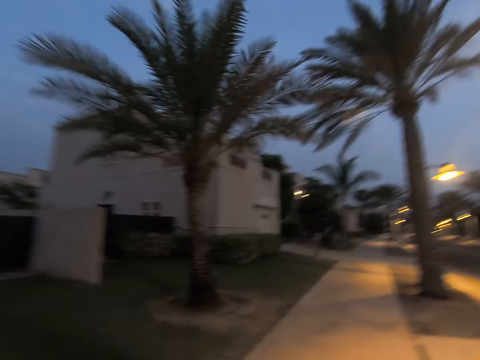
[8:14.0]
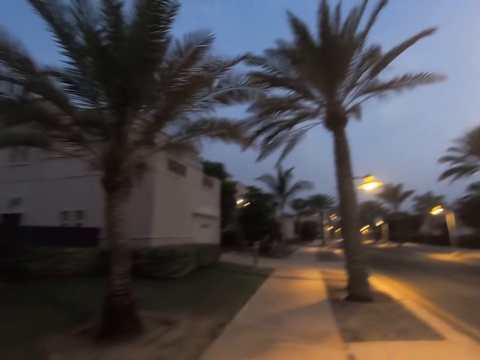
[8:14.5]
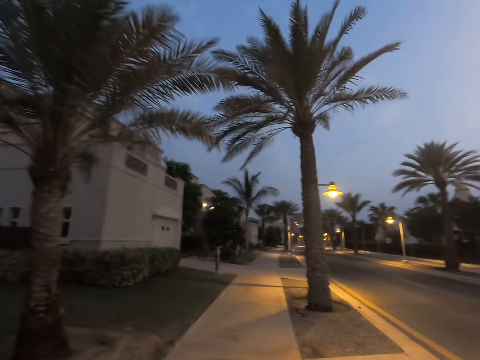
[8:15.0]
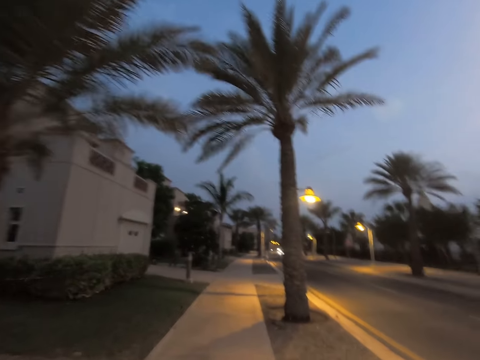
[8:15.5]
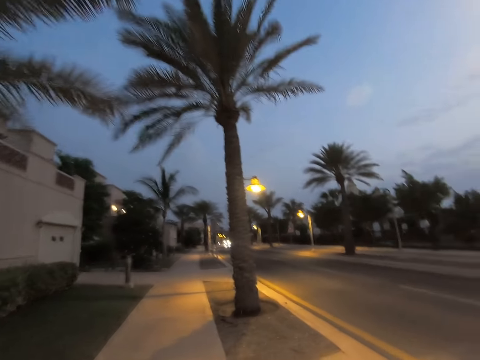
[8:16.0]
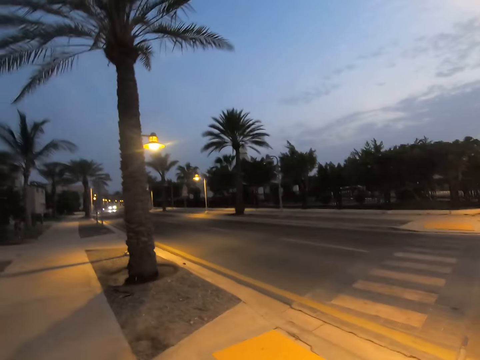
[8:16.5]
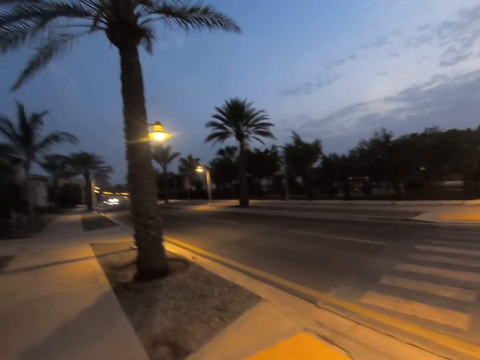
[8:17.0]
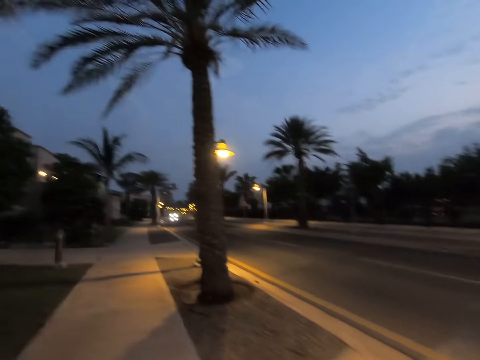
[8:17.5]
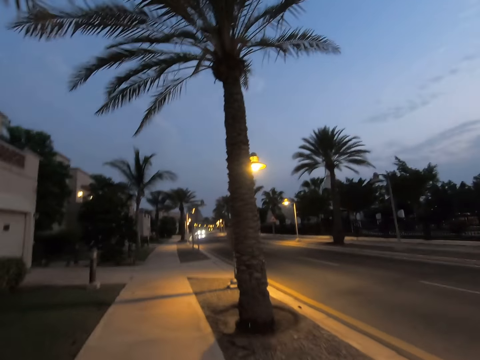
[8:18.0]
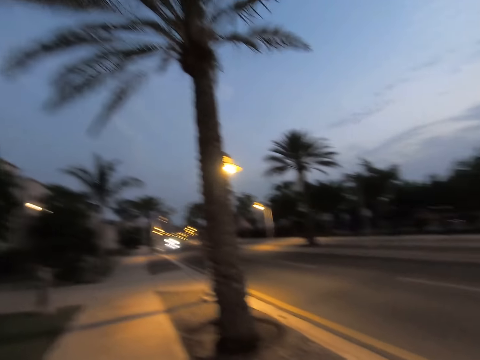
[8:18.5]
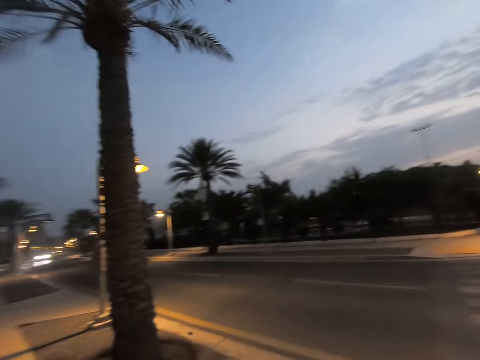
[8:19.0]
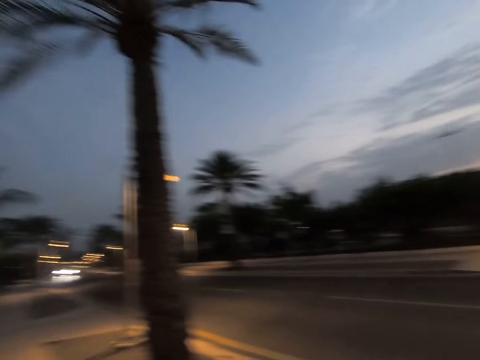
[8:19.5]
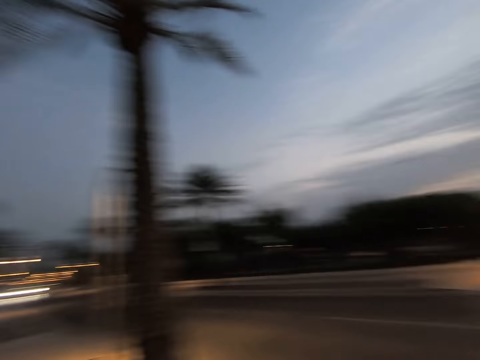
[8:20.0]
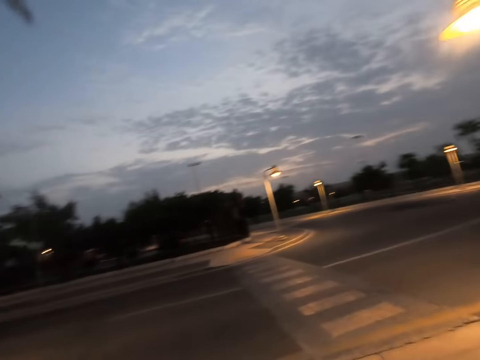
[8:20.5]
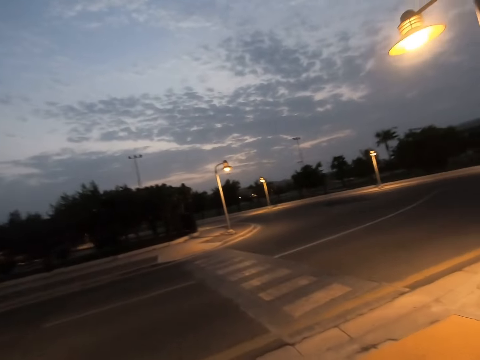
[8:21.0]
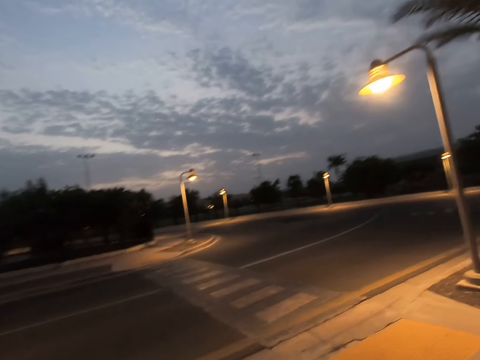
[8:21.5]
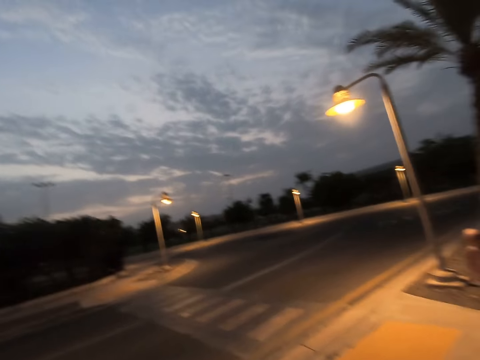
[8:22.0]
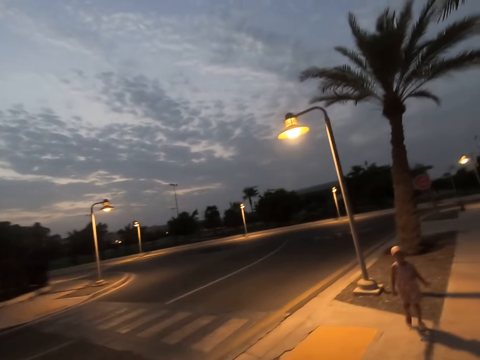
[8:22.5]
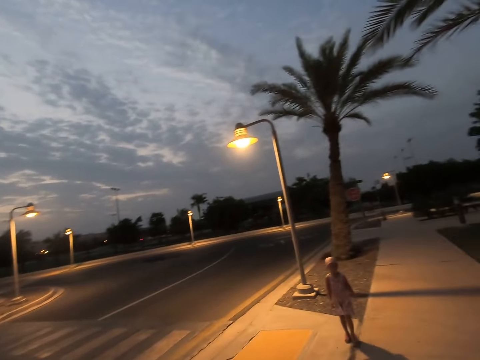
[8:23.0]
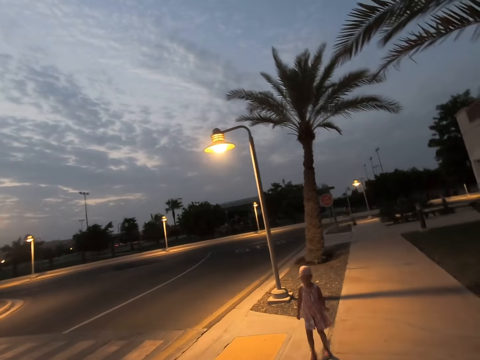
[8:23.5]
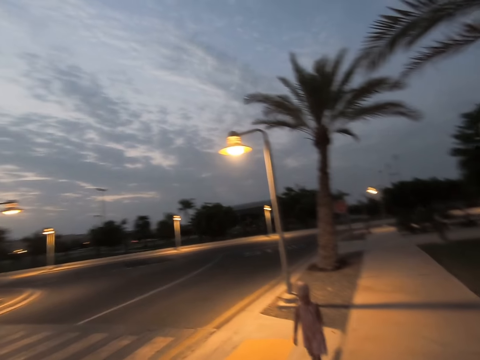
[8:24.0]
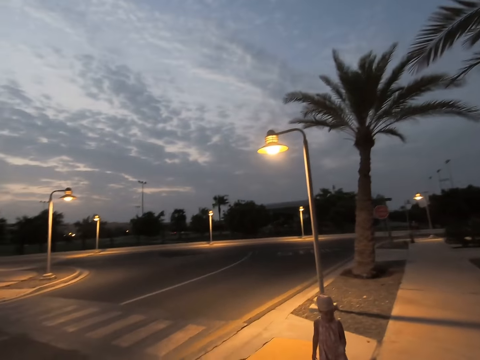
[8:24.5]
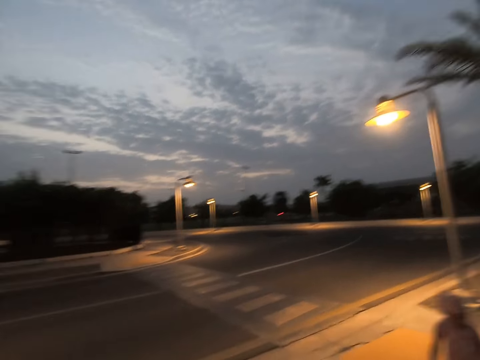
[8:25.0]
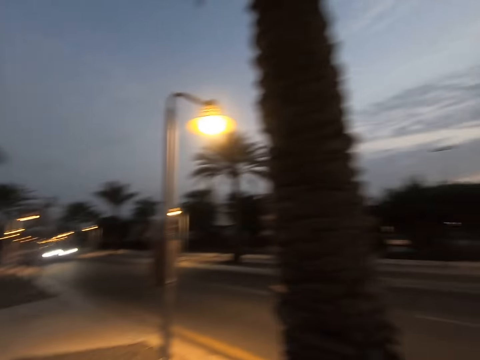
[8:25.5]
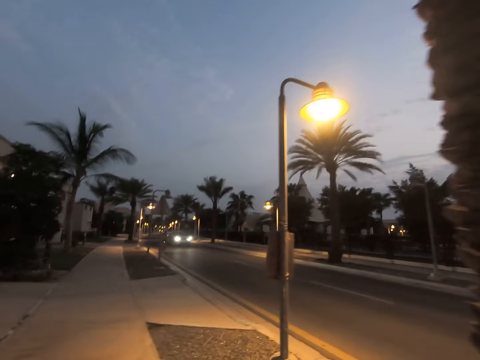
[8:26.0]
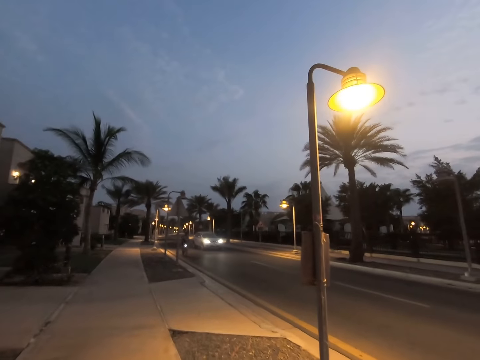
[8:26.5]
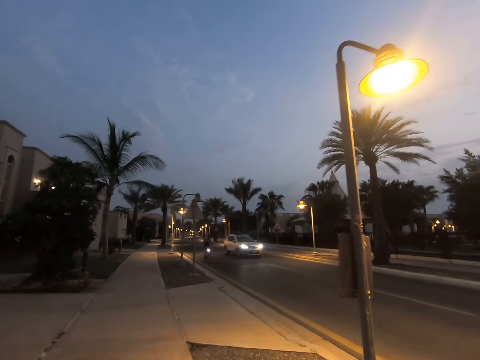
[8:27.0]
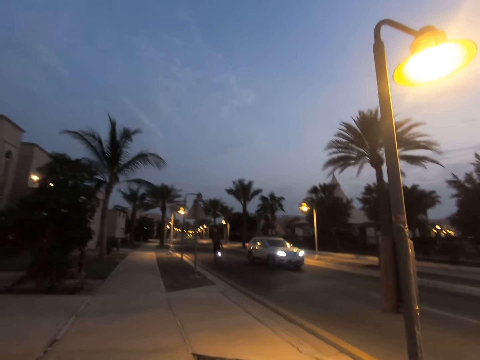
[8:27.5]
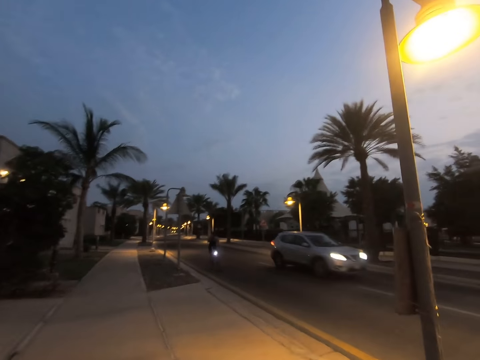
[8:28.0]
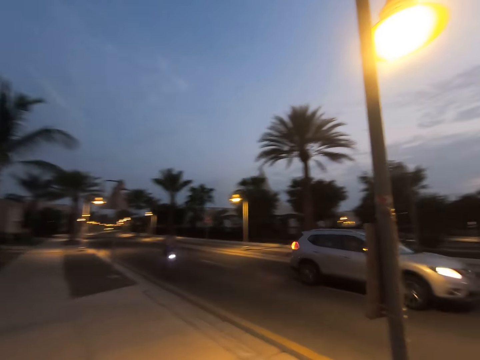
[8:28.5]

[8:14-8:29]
The camera wearer turns around. They gaze at a child. They look at a woman. They face forward. They walk around. They gaze at a cyclist.

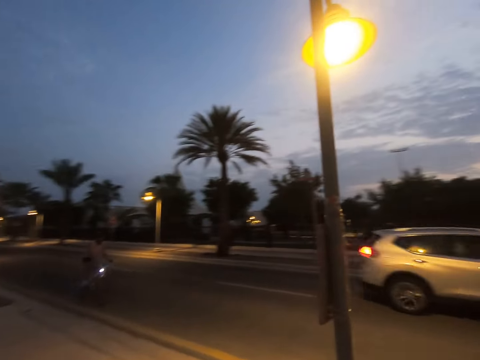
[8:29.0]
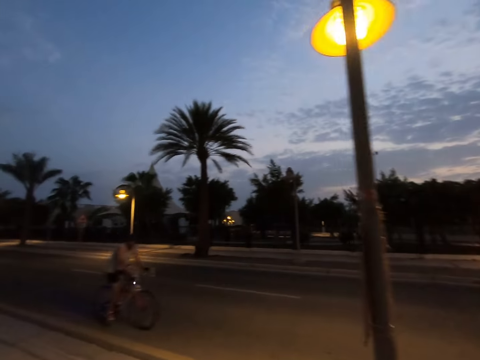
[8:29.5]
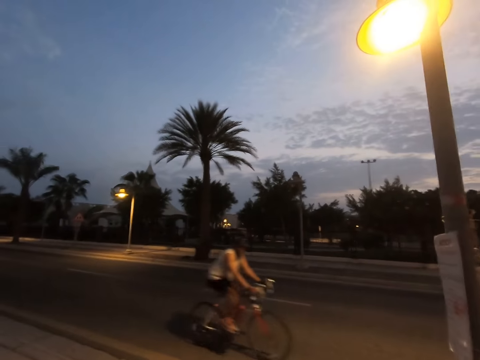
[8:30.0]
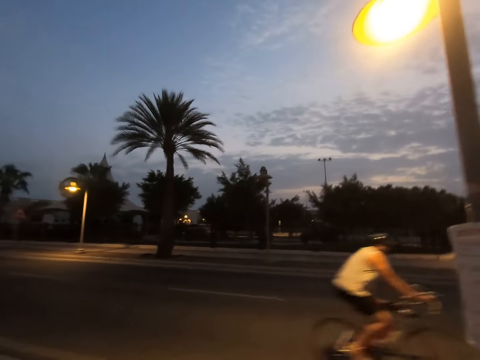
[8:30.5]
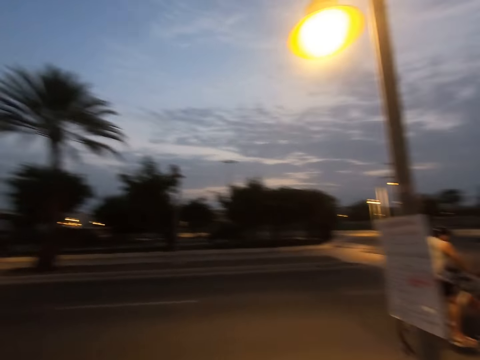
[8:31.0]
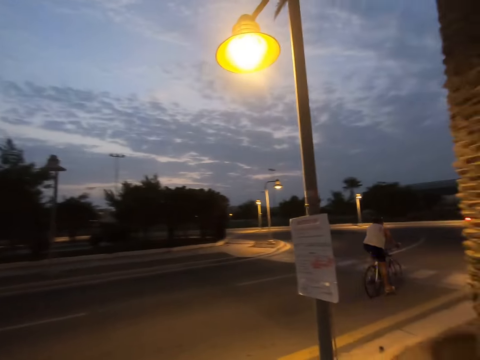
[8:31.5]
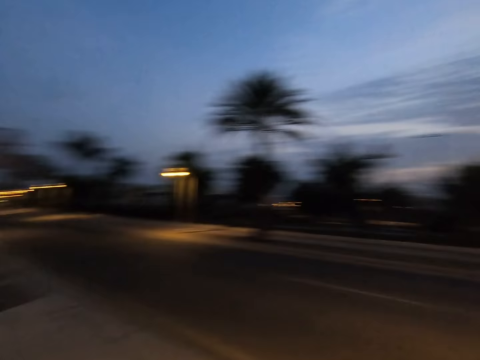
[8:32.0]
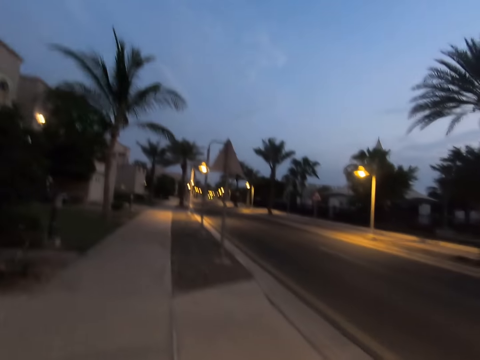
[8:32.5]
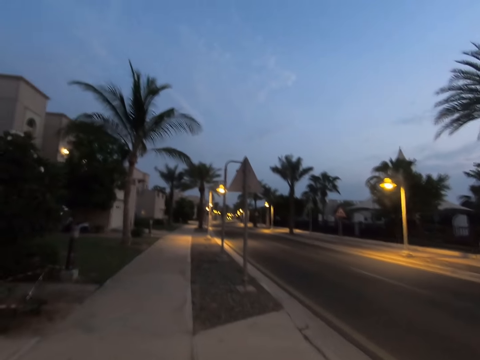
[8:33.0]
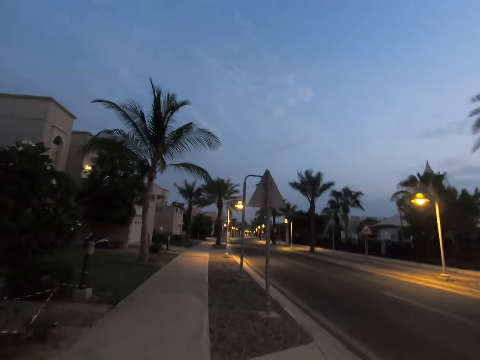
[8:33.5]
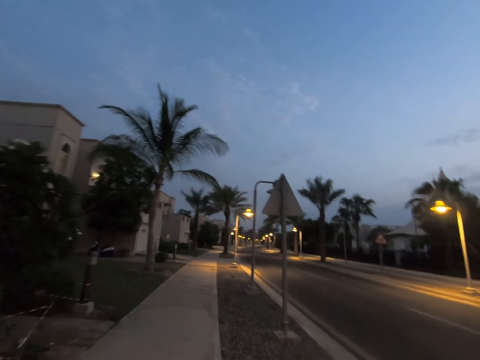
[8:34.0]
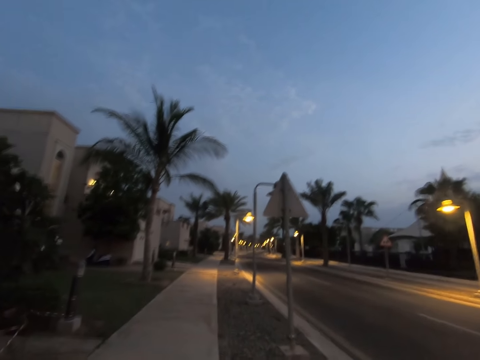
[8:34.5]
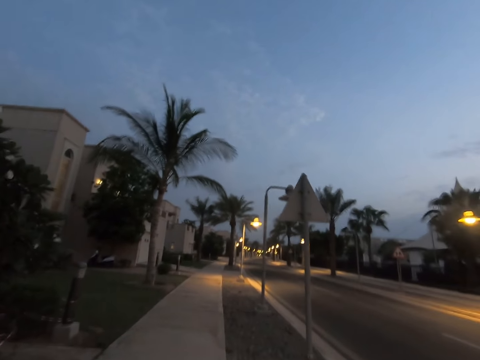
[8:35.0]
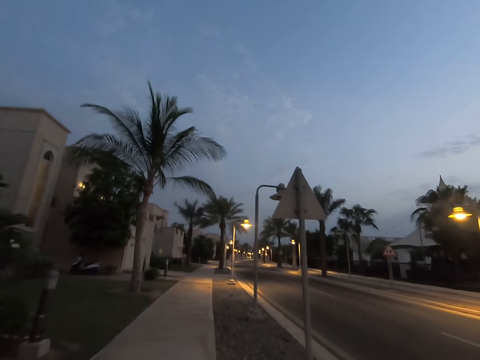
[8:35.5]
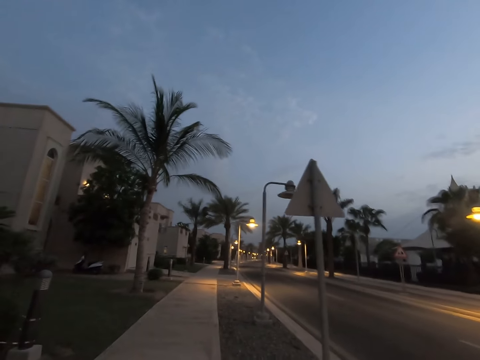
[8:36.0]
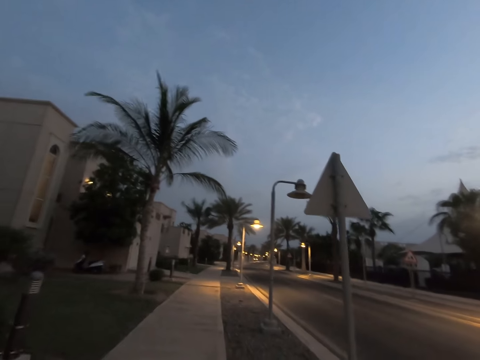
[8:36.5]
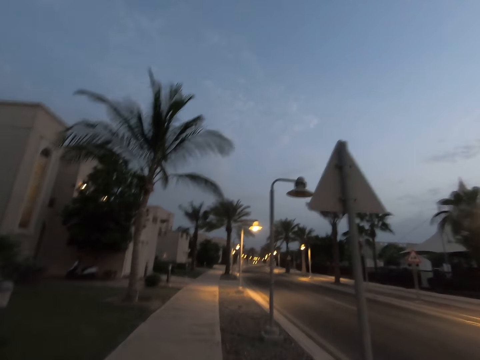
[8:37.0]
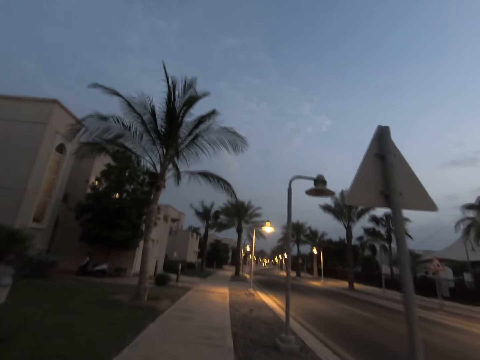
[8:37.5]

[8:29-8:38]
The camera wearer walks on the sidewalk.

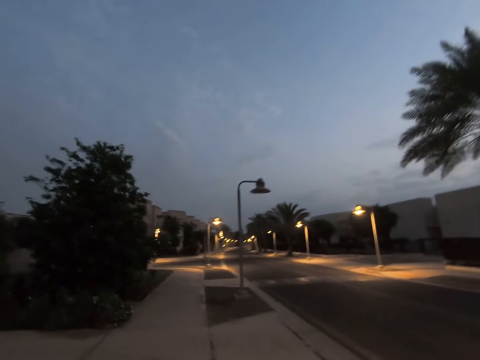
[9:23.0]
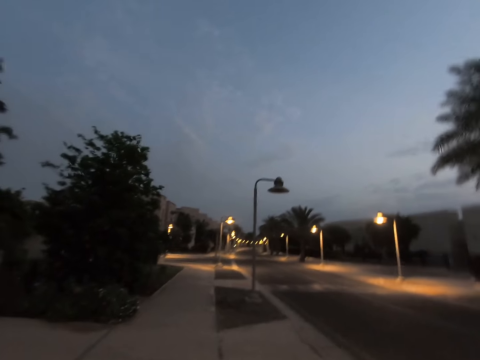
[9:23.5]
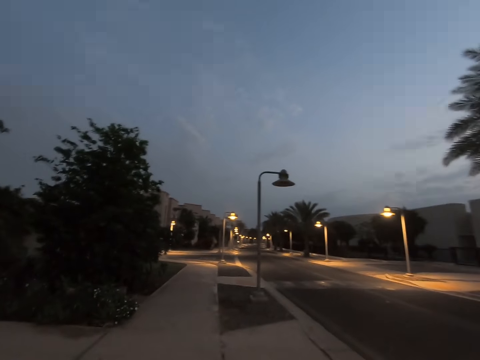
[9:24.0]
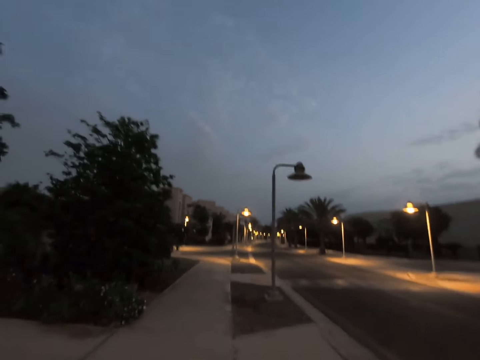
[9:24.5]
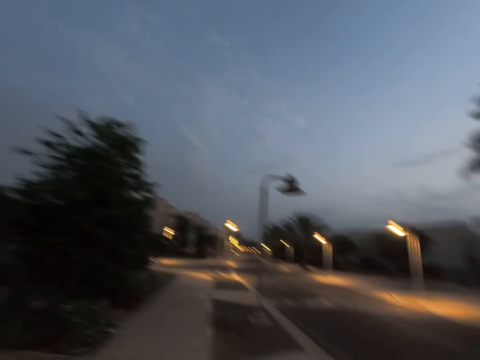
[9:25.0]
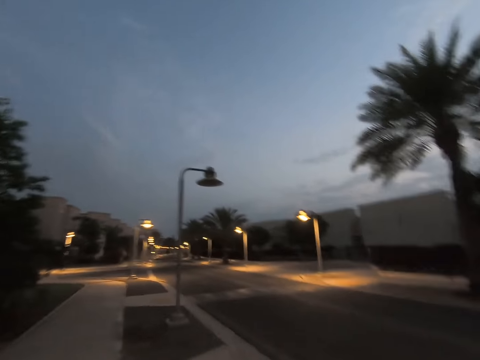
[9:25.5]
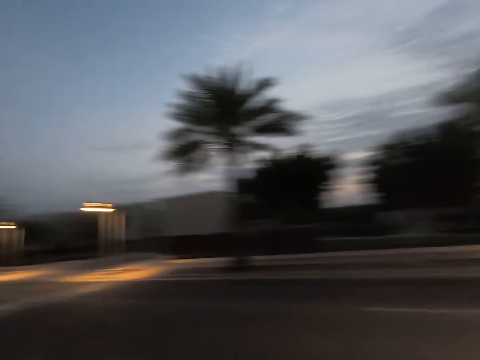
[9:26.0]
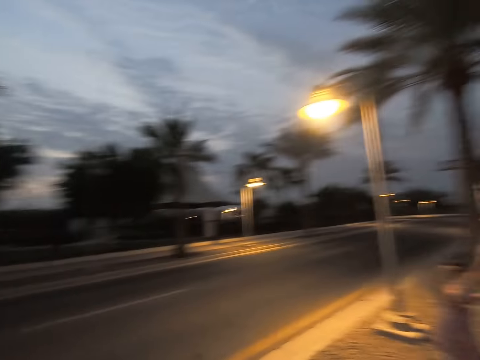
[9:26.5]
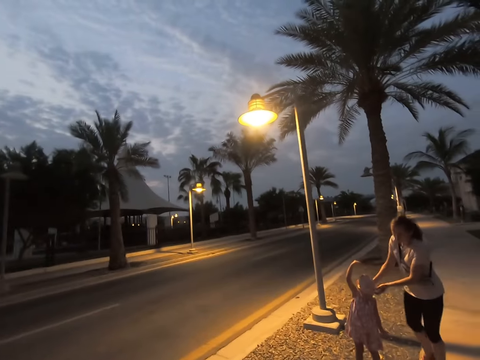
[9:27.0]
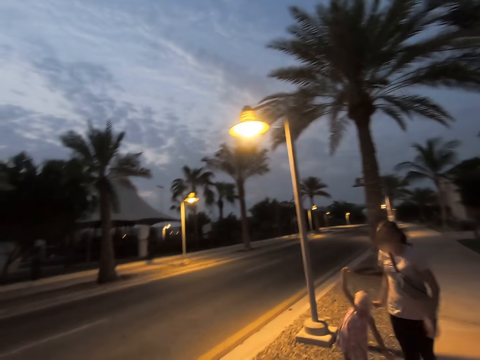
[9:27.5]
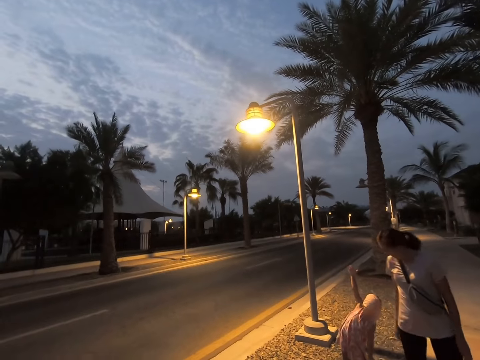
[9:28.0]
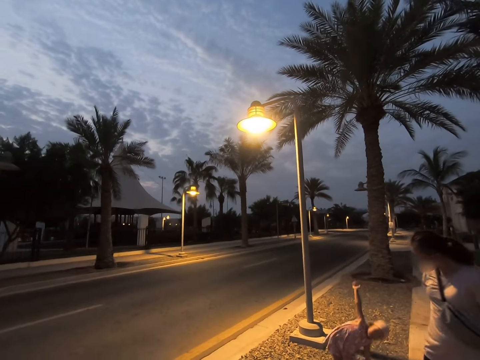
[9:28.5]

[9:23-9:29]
The camera wearer stops. They turn around. A woman fixes a headscarf on a child. The camera wearer gazes at the woman and the child. The child stretches.
